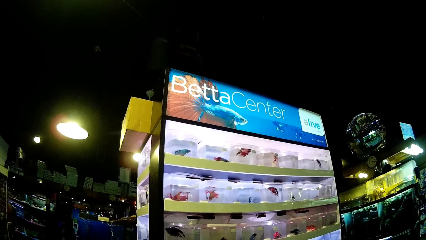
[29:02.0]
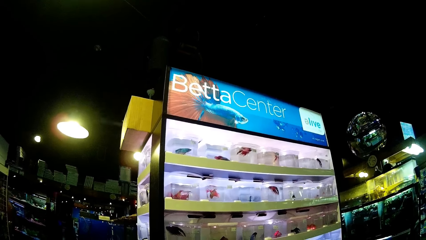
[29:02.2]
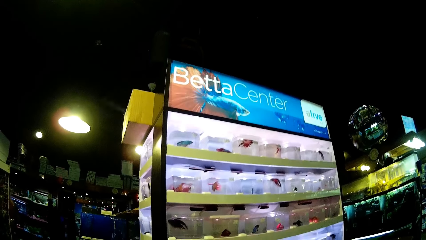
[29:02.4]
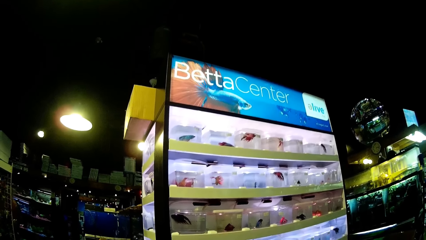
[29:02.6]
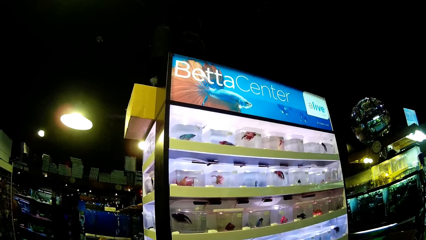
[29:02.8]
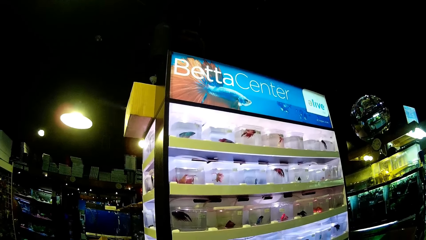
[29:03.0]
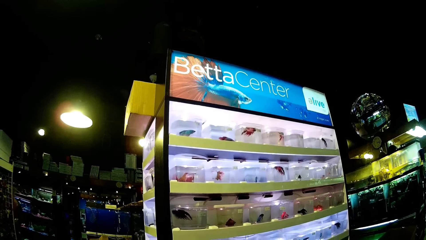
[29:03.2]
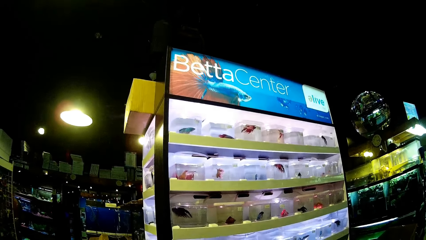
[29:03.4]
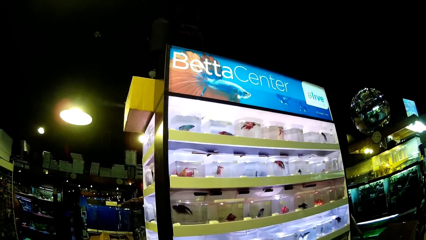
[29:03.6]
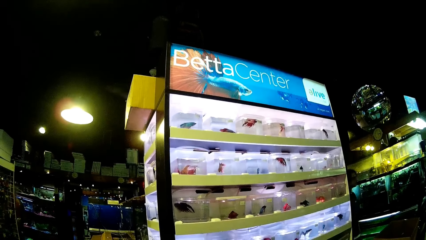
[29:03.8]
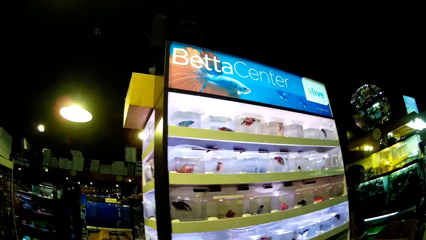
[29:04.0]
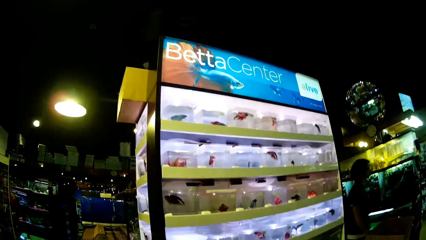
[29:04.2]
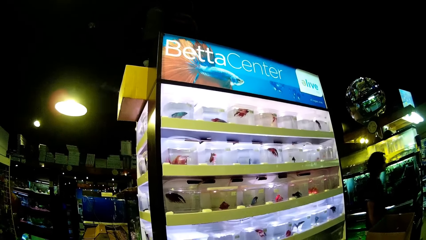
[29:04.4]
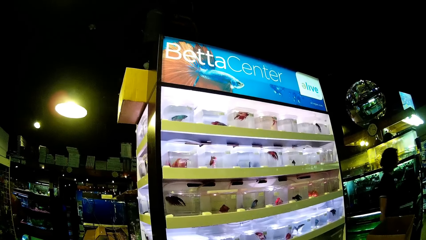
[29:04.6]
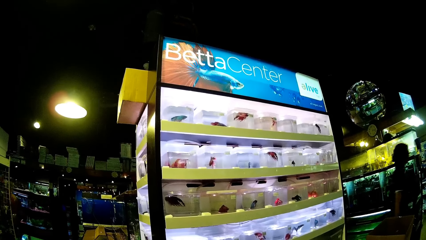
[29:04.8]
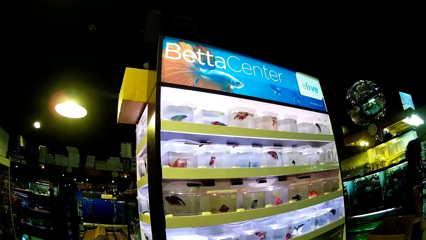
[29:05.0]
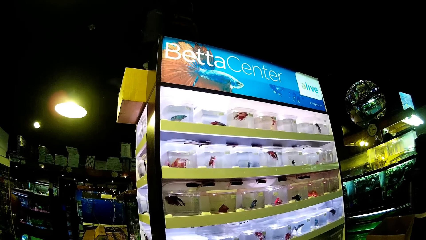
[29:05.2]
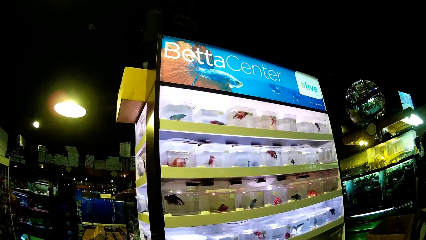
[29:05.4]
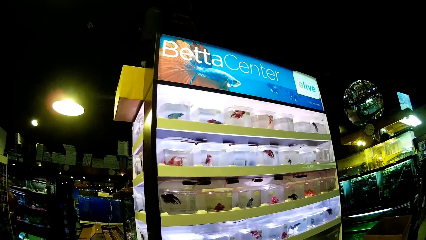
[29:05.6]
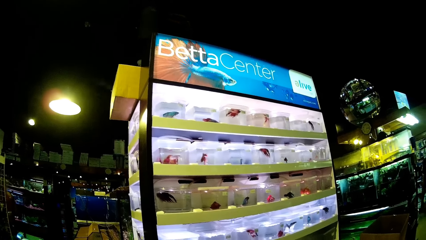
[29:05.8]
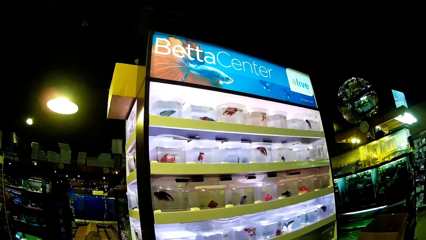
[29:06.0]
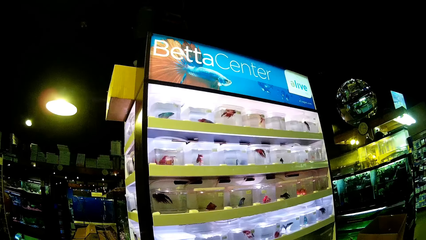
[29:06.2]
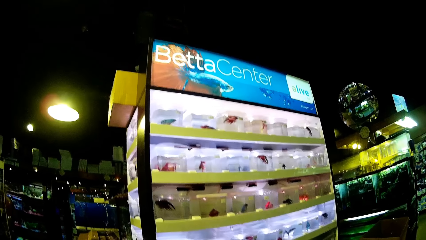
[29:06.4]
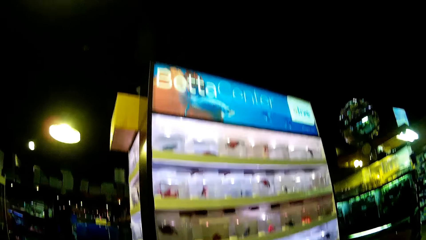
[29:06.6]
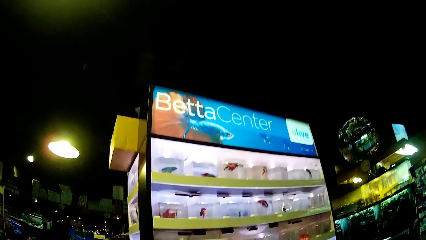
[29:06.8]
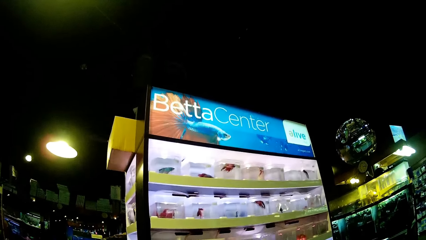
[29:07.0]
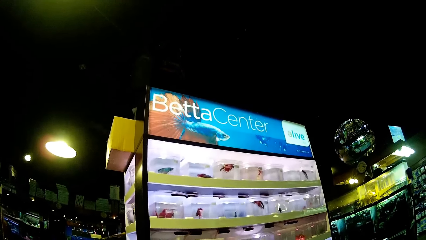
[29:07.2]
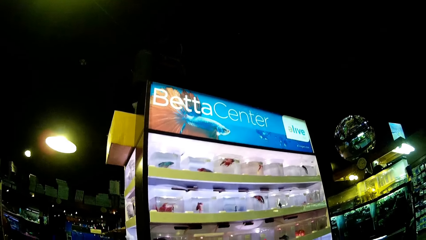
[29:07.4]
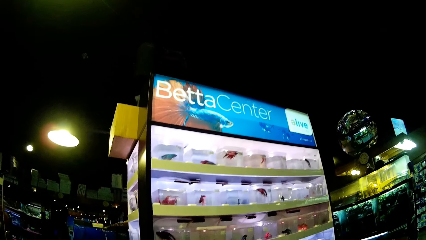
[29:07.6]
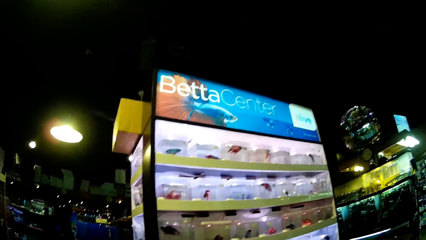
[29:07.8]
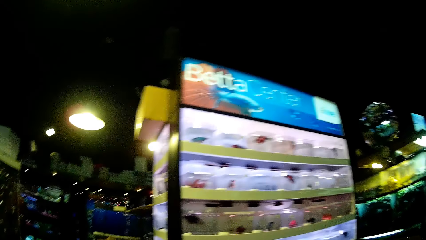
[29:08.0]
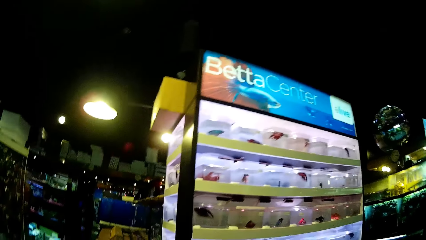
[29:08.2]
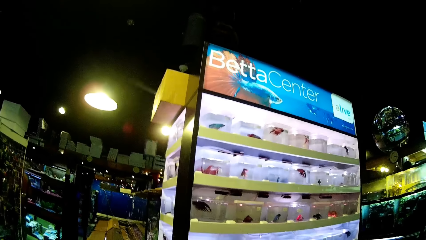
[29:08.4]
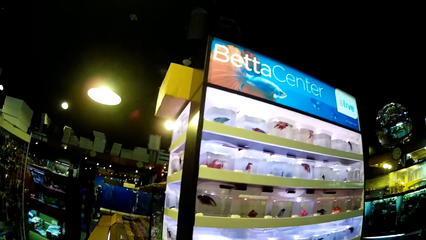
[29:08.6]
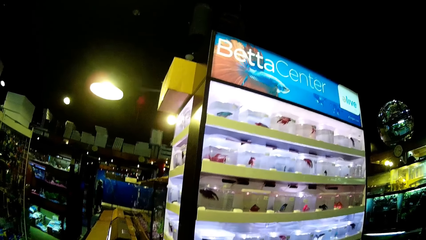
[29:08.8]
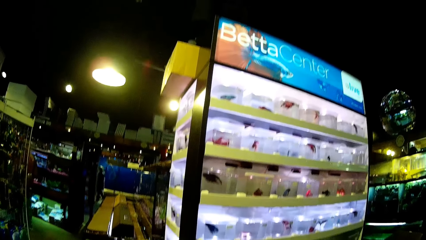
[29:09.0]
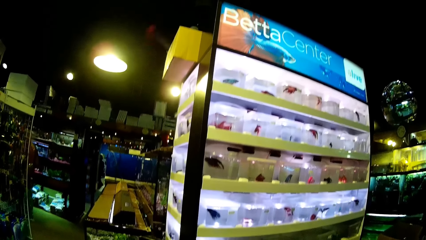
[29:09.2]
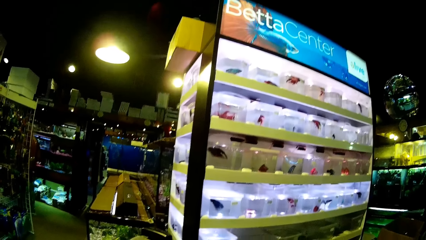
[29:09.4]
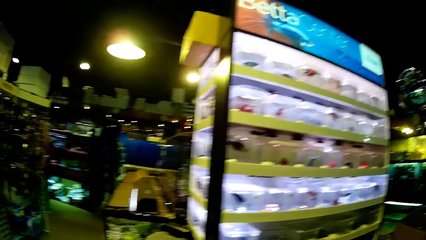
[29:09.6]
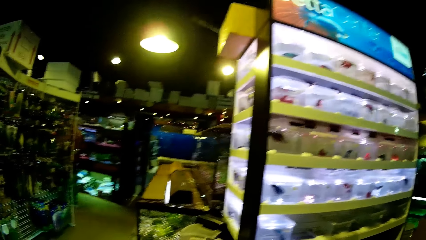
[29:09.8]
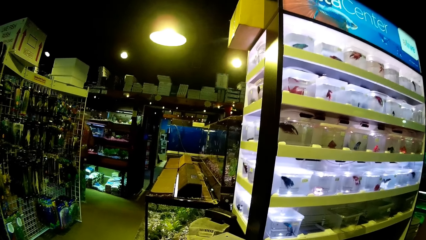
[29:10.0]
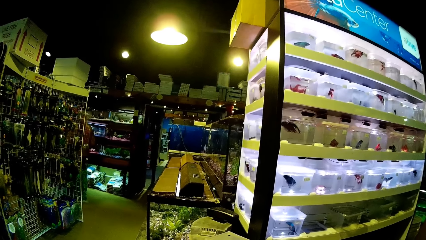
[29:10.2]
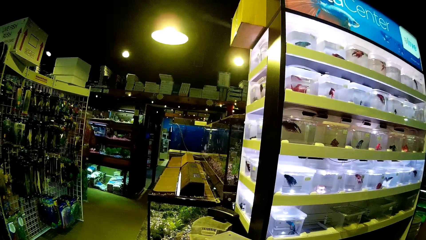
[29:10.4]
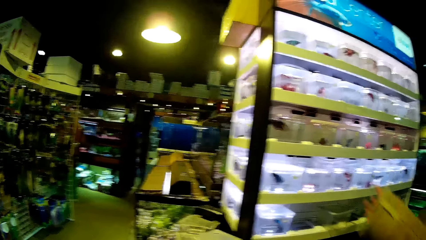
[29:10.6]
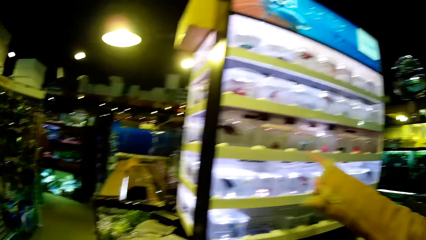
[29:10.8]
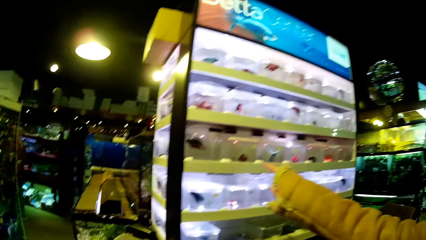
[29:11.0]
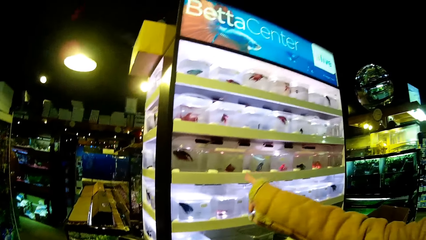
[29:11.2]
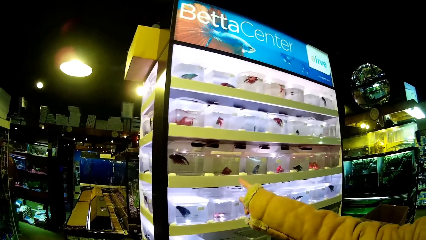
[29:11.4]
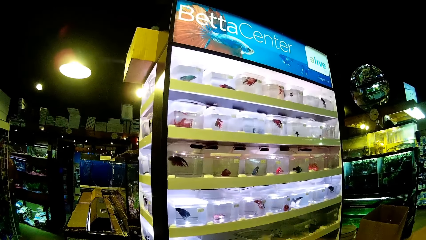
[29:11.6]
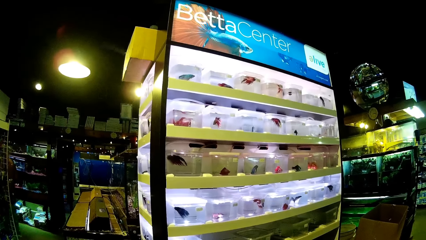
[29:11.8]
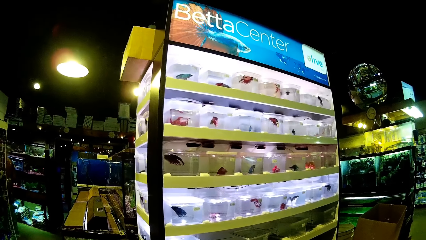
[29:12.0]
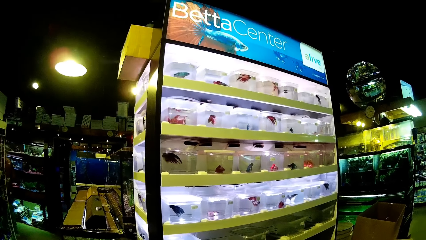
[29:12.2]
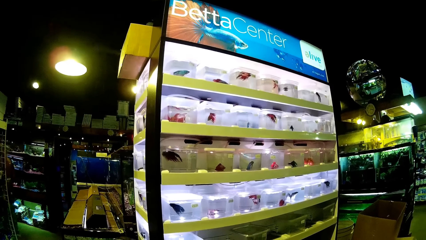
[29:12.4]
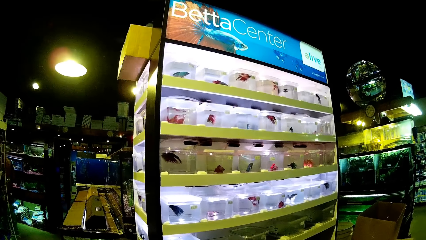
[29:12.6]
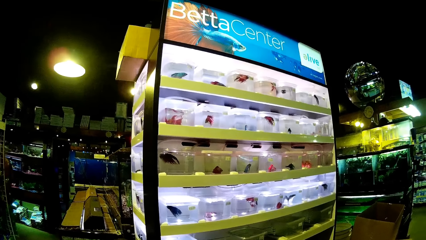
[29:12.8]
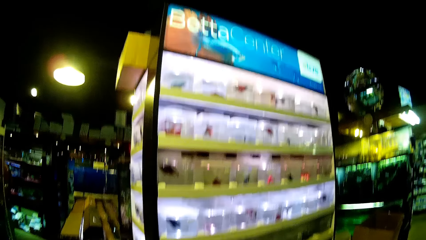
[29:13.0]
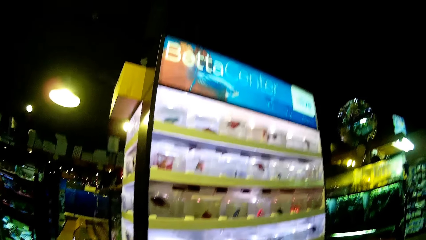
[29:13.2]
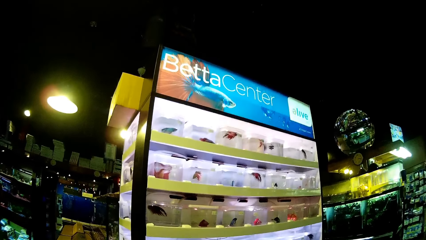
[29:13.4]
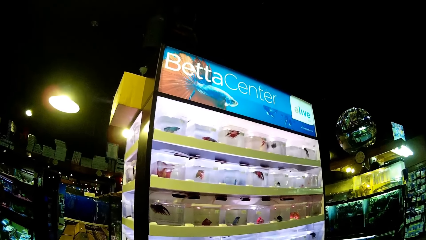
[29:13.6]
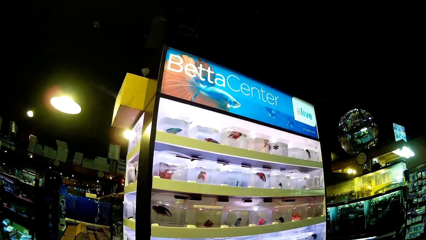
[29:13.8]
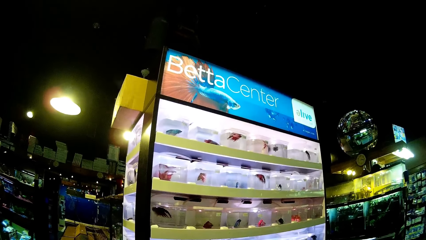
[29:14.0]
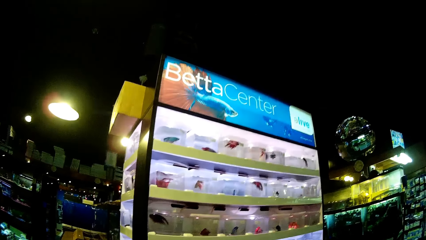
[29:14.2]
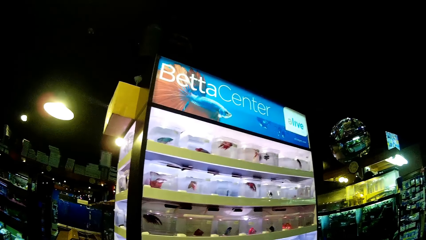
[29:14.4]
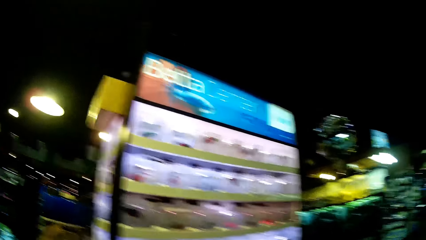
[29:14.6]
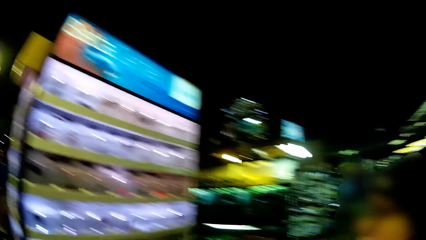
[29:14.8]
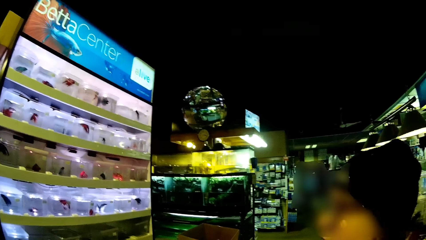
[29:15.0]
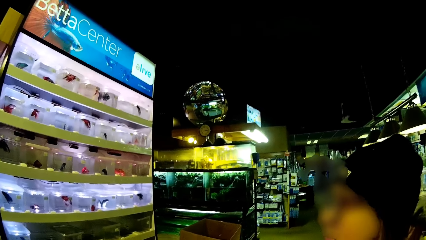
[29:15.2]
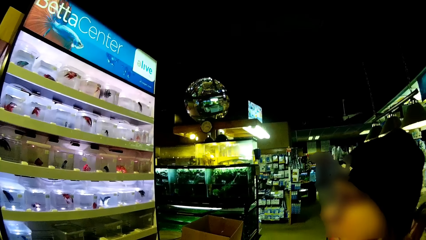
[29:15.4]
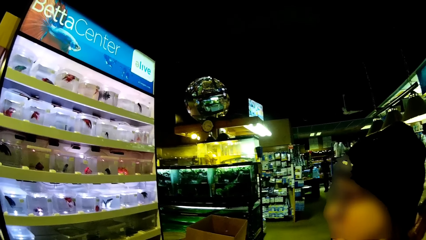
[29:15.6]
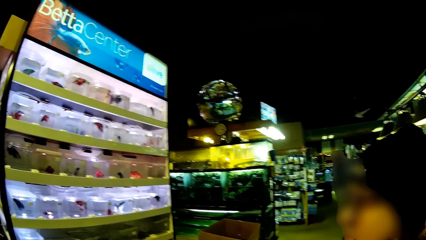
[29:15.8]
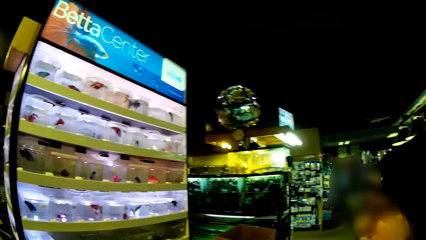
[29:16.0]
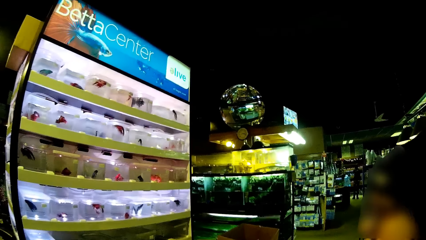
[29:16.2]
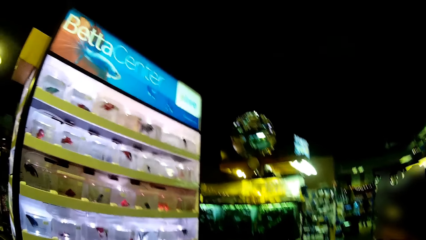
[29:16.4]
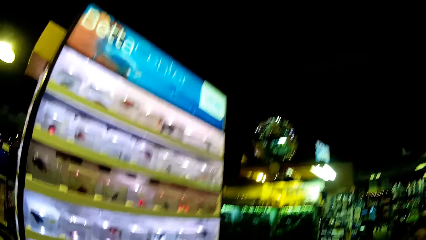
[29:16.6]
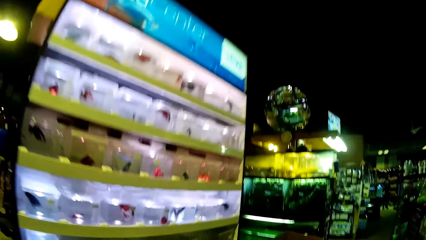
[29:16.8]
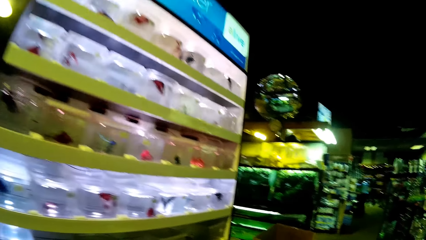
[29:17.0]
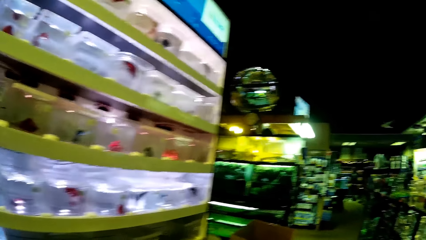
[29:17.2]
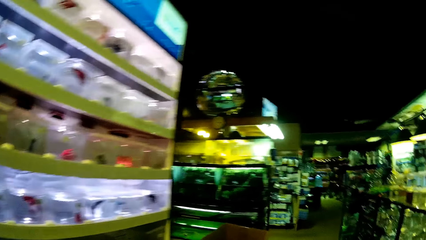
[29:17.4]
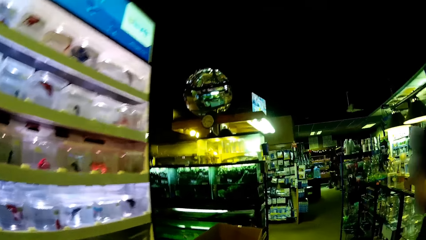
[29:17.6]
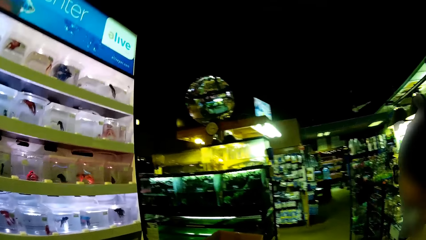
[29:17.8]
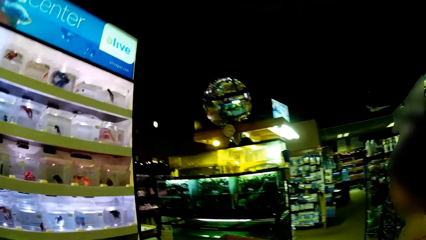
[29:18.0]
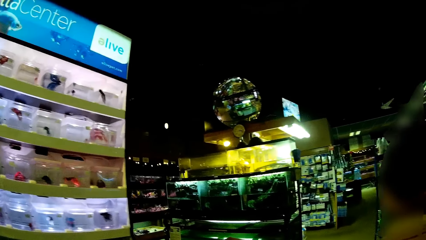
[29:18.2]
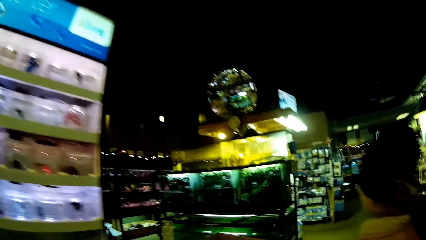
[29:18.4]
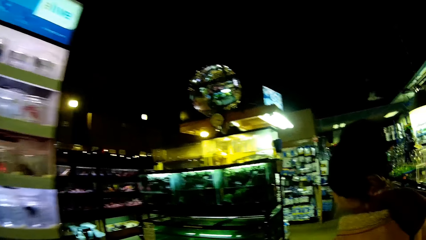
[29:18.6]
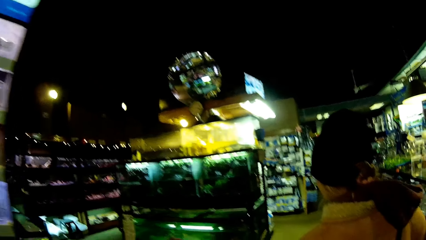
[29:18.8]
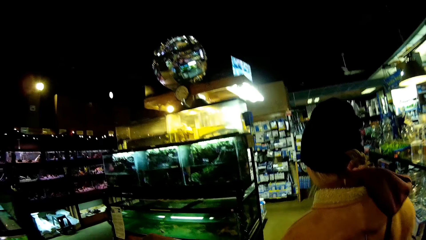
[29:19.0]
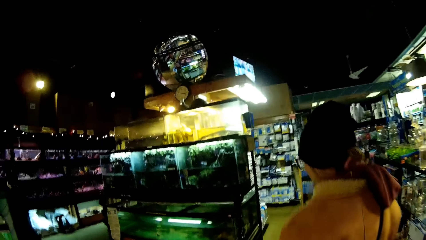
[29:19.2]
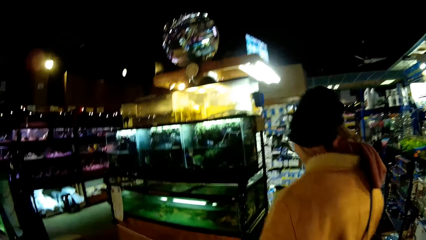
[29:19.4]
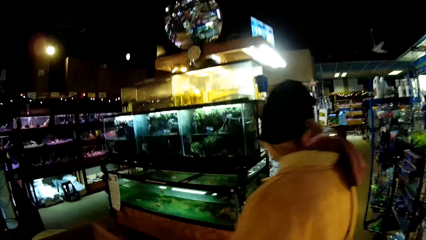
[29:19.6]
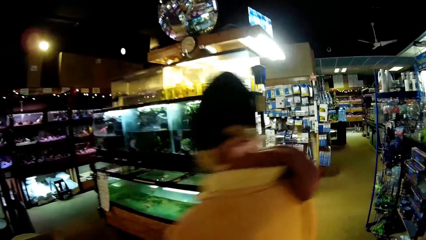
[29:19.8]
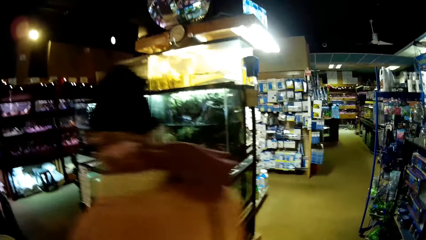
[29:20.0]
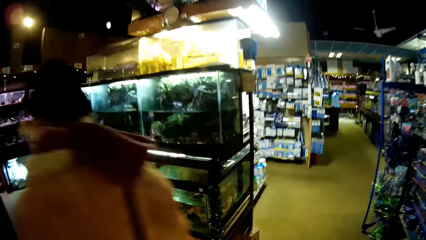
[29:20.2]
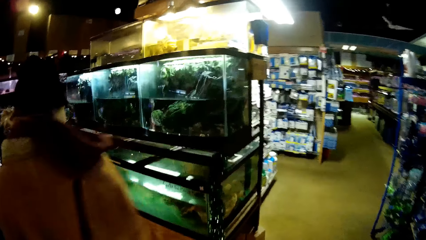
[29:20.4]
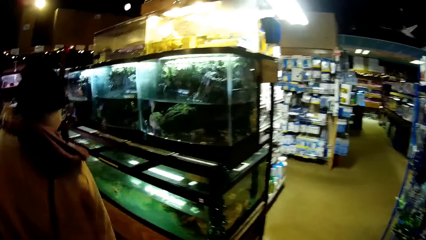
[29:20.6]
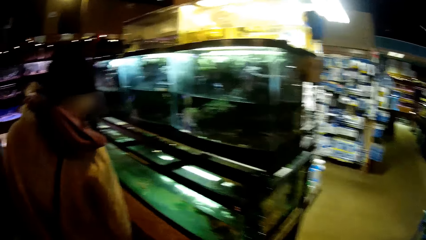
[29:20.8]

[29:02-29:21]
The woman touches one of the transparent glass tanks with her right hand. The camera wearer follows the woman.
